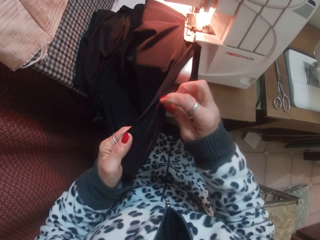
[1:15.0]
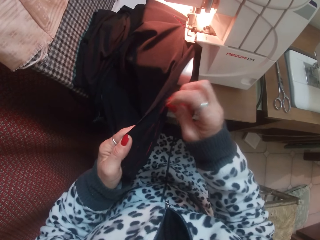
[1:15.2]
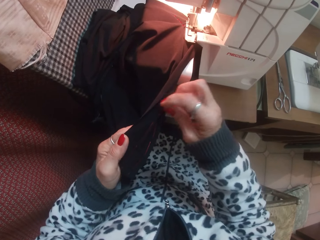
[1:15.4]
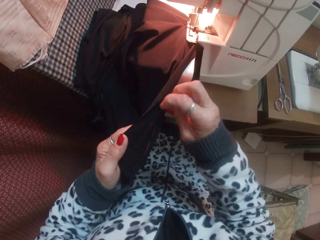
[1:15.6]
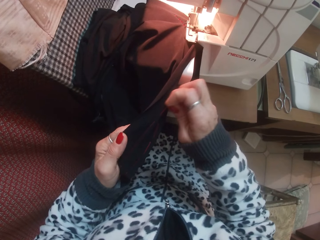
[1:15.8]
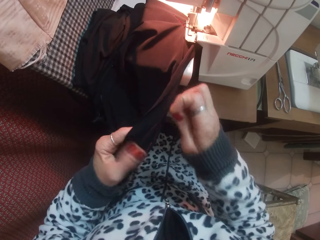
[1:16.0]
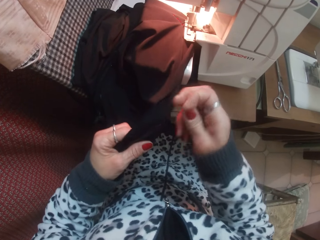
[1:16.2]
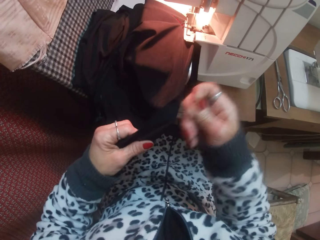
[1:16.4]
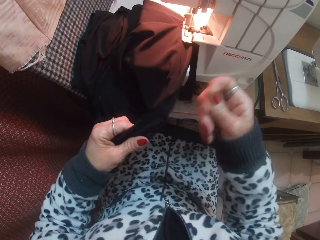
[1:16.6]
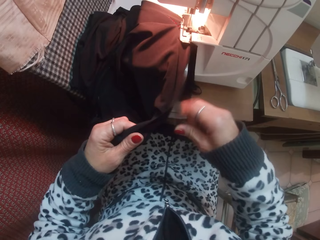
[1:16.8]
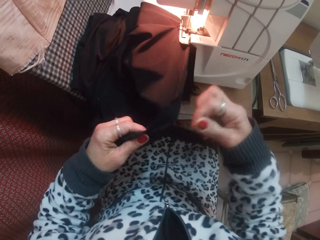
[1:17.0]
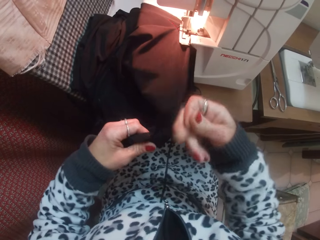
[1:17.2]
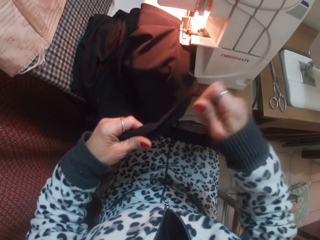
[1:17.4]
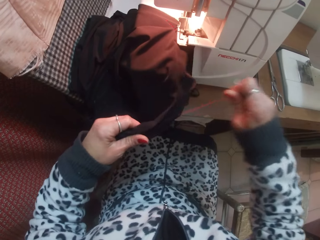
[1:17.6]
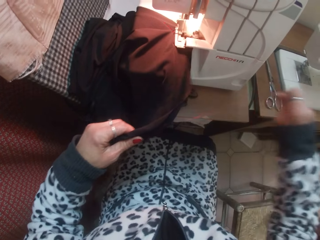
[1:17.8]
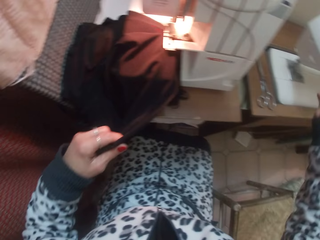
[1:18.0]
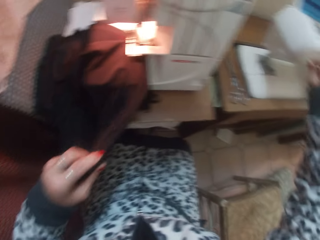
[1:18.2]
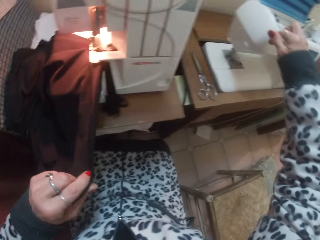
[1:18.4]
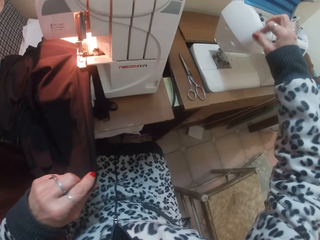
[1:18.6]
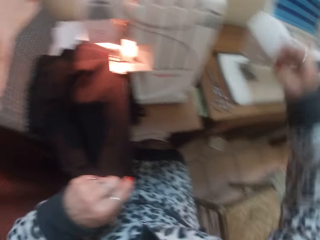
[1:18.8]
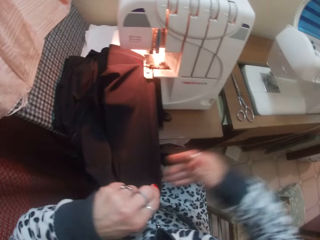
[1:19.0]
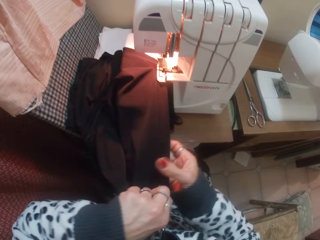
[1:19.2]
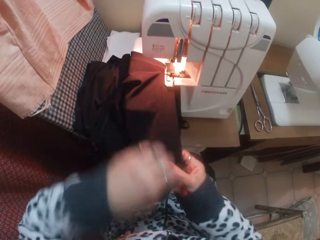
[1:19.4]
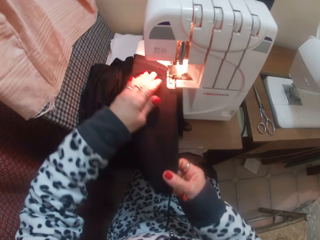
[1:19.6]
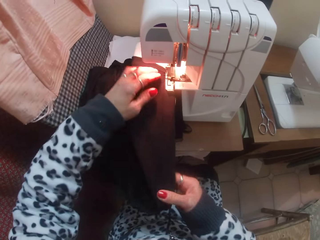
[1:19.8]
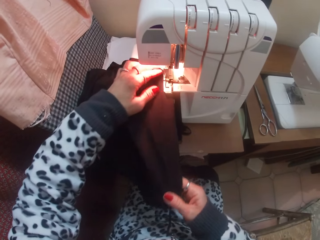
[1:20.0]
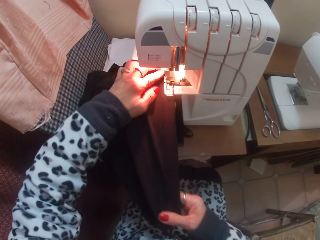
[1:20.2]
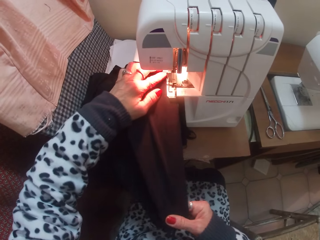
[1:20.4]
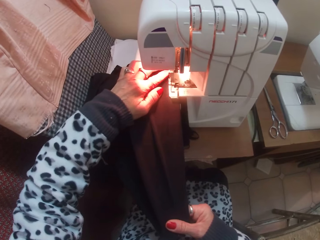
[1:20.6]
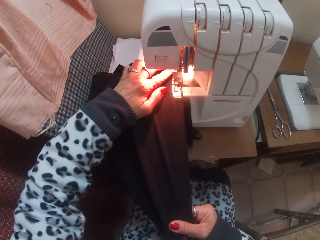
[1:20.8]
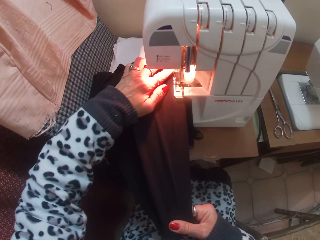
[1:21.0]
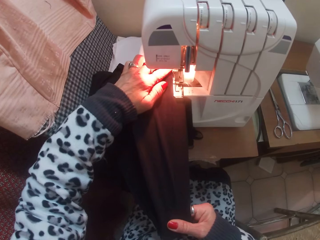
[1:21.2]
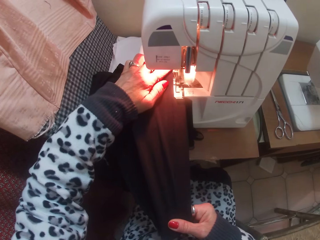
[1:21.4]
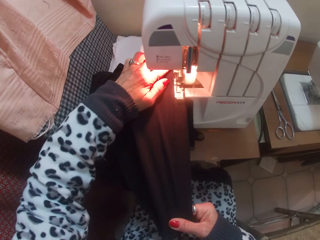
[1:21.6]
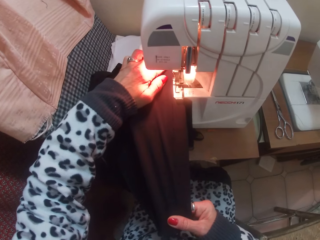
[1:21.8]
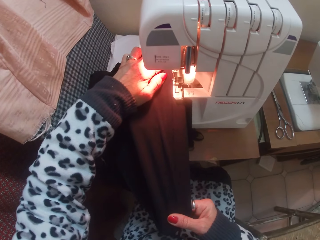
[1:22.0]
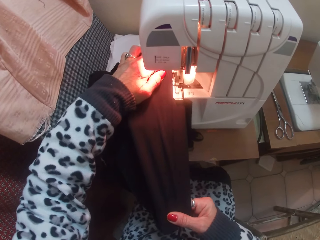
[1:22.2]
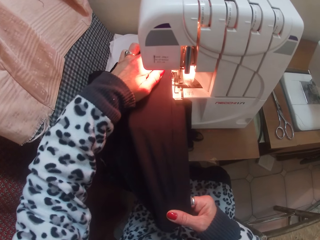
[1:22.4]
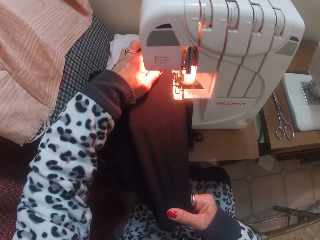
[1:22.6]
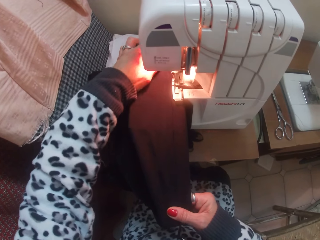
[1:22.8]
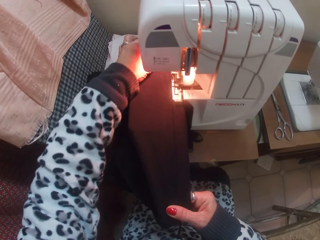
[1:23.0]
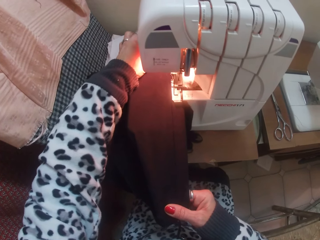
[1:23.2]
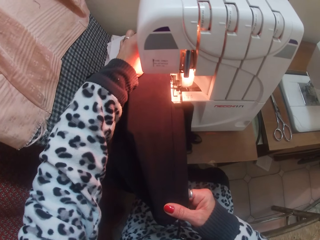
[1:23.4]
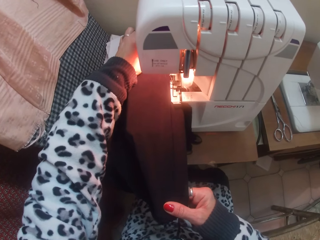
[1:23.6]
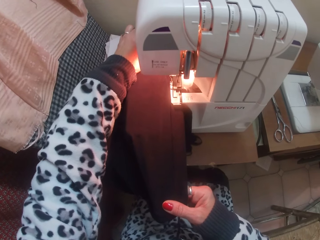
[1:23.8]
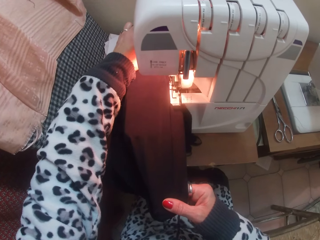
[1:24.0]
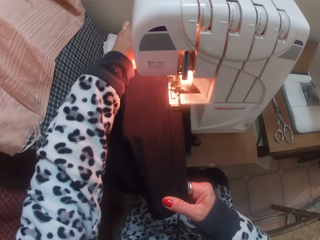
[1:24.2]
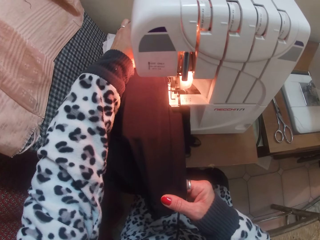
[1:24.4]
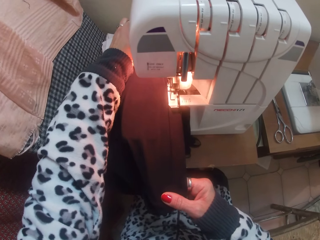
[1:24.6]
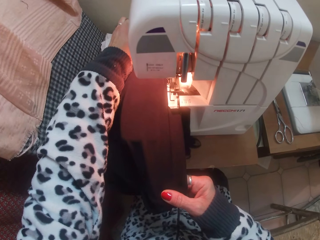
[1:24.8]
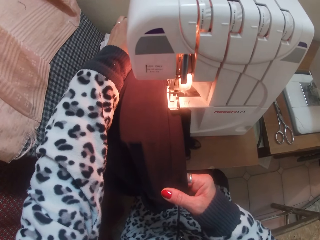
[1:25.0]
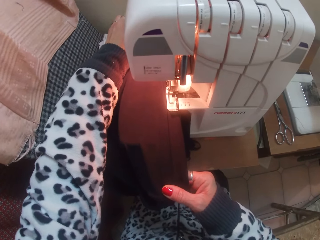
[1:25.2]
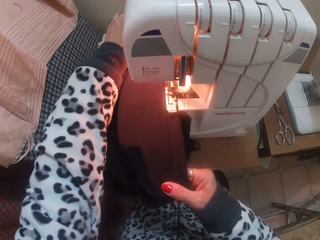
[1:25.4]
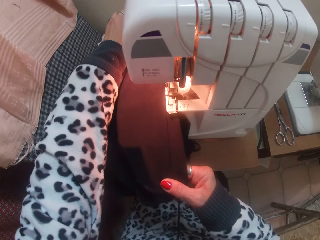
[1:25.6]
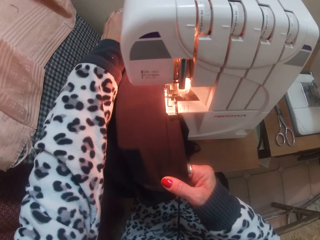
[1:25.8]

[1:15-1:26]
The camera wearer pulls out thread from the skirt with her right hand. She hems the skirt with the hemming machine.

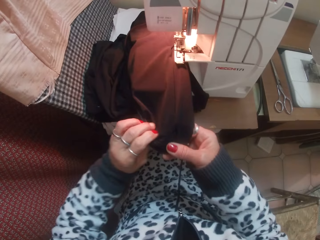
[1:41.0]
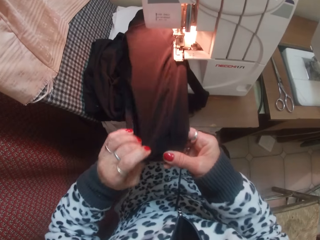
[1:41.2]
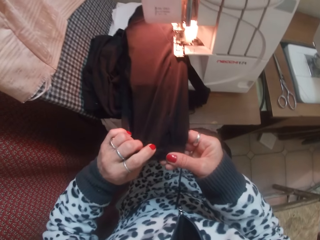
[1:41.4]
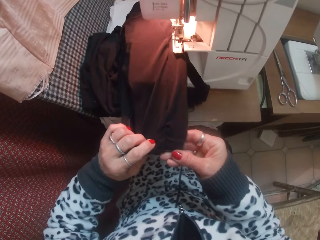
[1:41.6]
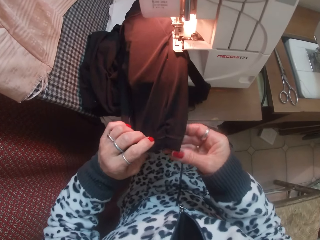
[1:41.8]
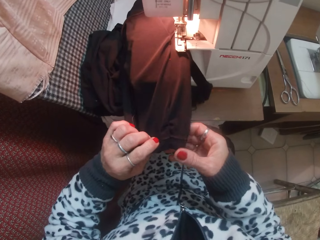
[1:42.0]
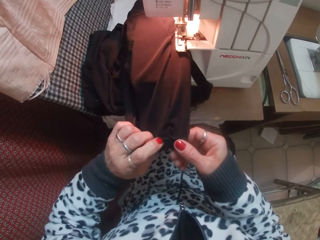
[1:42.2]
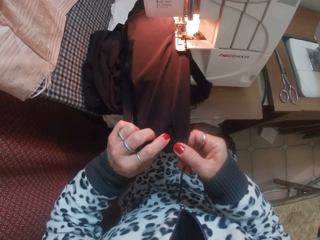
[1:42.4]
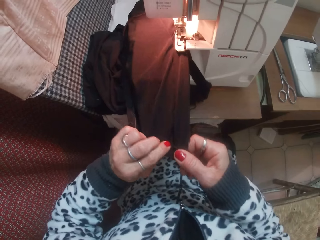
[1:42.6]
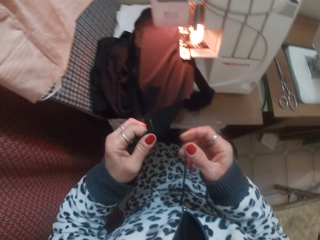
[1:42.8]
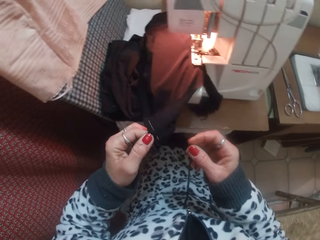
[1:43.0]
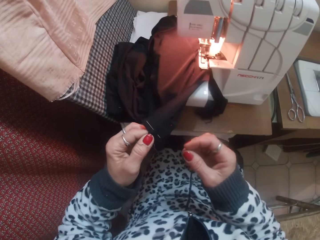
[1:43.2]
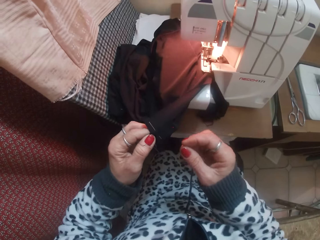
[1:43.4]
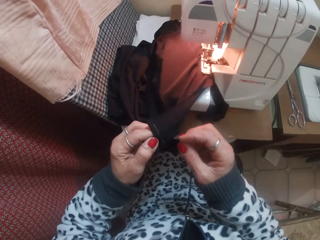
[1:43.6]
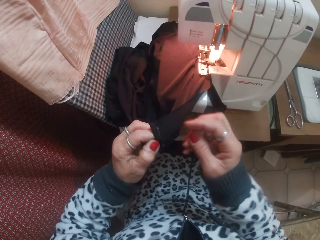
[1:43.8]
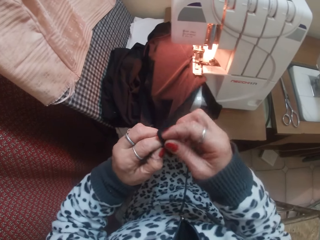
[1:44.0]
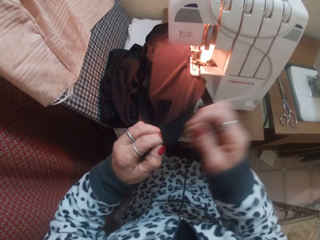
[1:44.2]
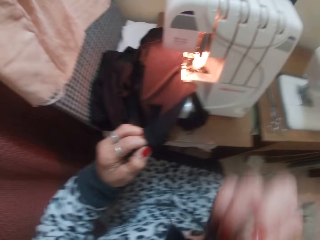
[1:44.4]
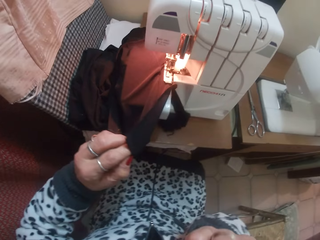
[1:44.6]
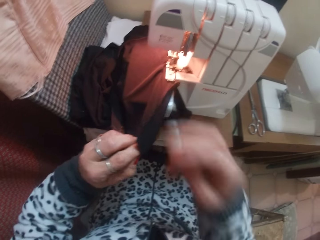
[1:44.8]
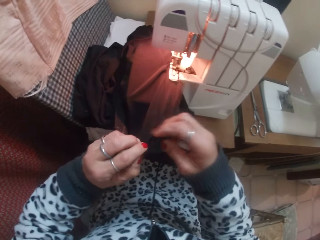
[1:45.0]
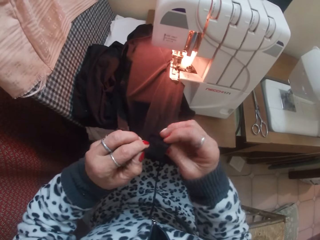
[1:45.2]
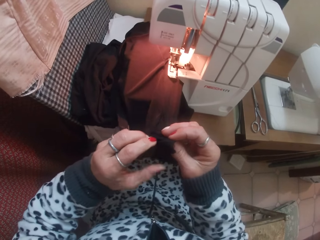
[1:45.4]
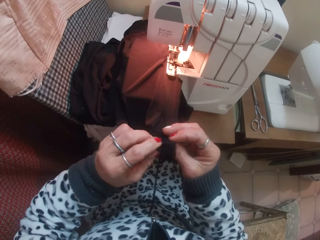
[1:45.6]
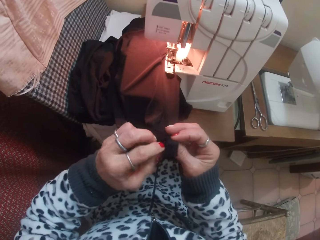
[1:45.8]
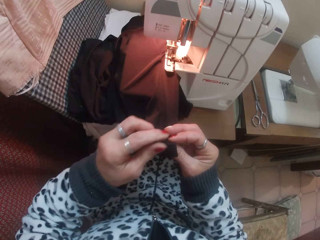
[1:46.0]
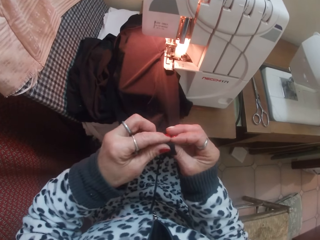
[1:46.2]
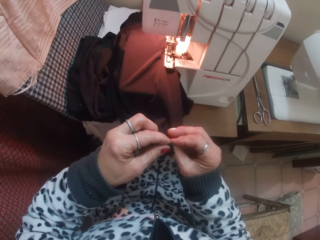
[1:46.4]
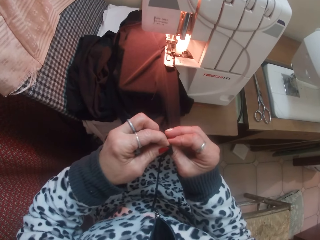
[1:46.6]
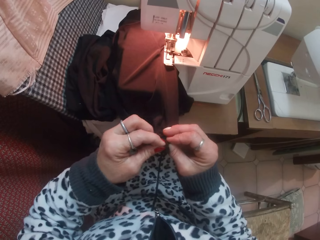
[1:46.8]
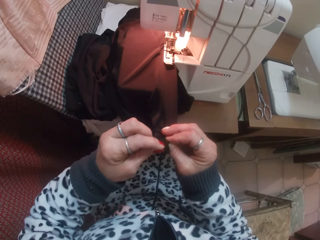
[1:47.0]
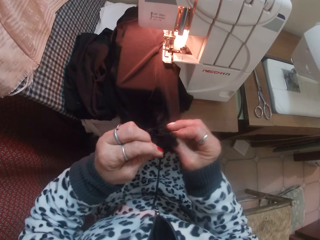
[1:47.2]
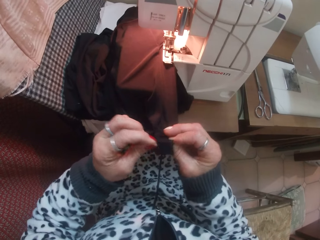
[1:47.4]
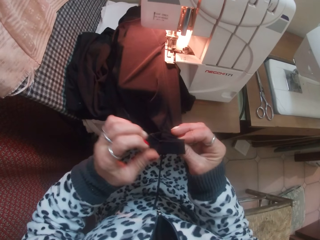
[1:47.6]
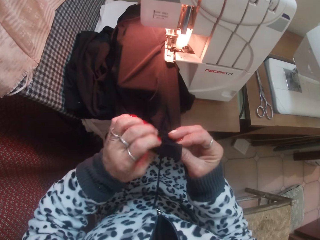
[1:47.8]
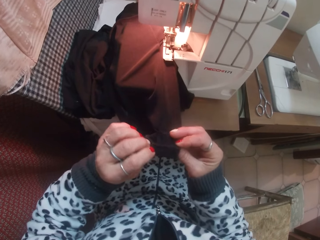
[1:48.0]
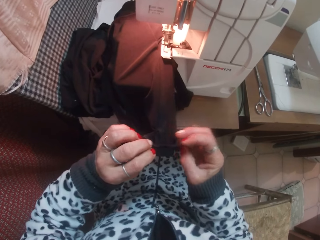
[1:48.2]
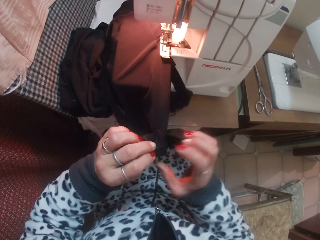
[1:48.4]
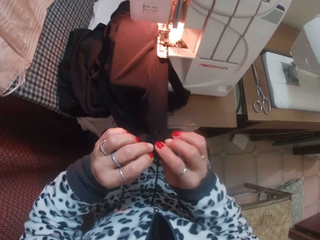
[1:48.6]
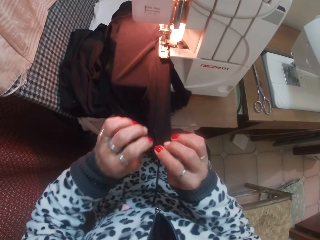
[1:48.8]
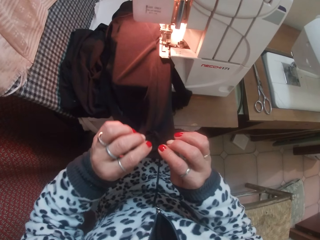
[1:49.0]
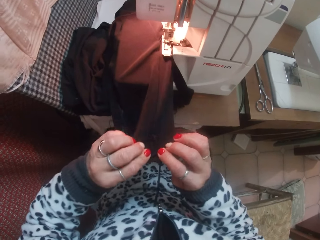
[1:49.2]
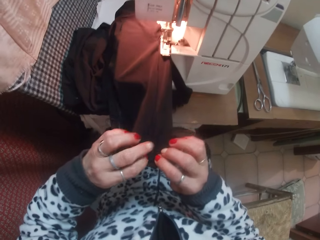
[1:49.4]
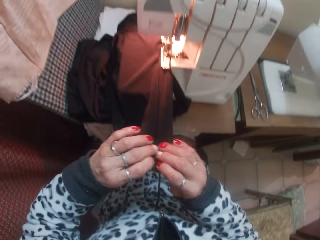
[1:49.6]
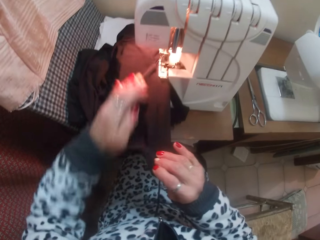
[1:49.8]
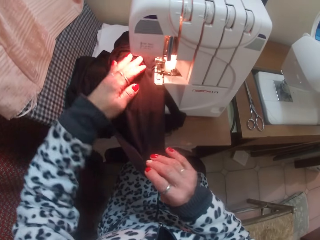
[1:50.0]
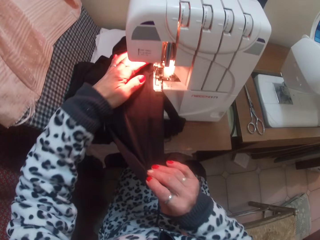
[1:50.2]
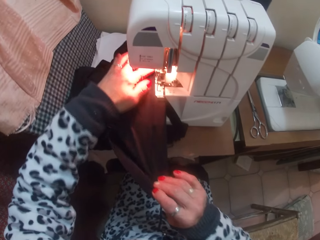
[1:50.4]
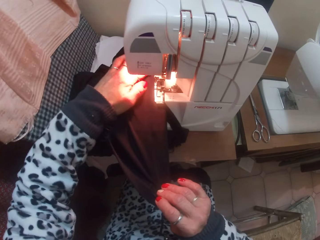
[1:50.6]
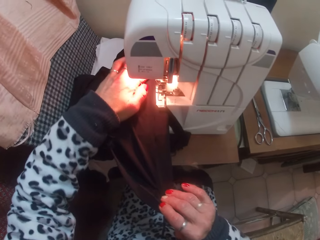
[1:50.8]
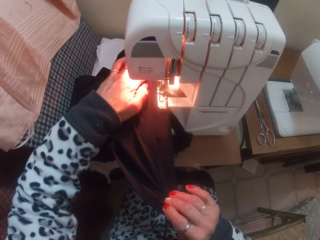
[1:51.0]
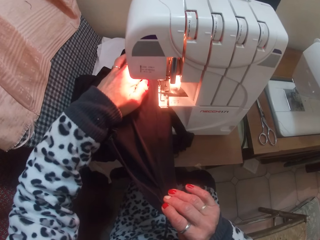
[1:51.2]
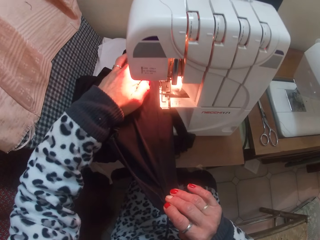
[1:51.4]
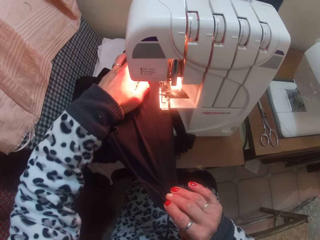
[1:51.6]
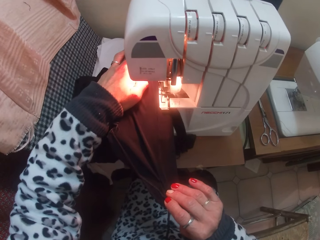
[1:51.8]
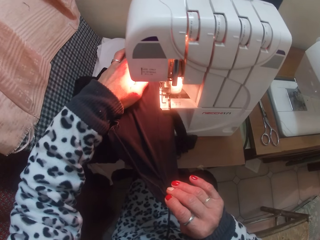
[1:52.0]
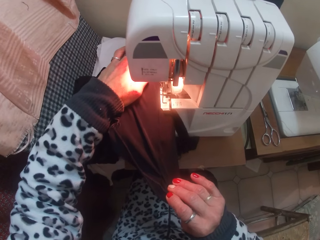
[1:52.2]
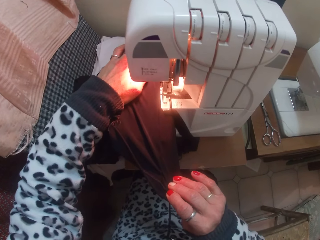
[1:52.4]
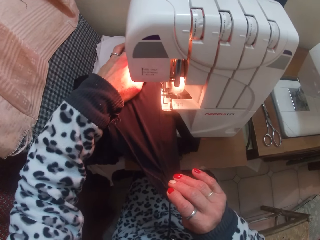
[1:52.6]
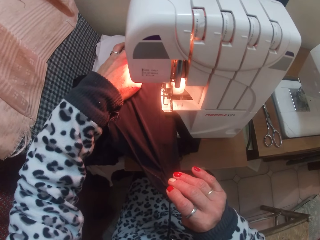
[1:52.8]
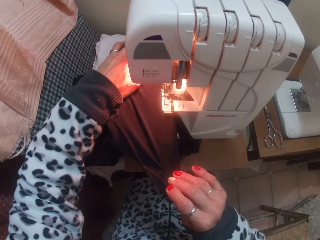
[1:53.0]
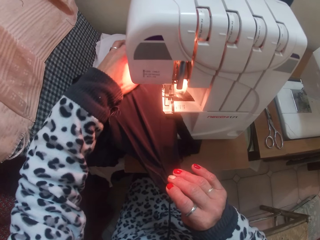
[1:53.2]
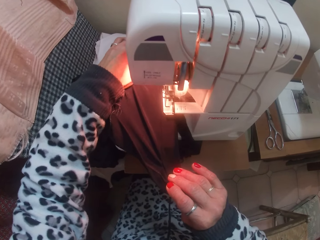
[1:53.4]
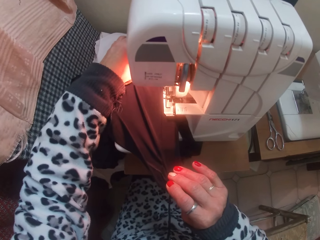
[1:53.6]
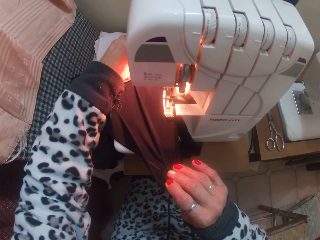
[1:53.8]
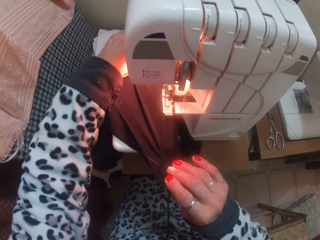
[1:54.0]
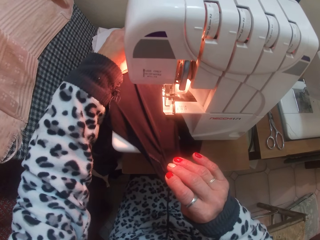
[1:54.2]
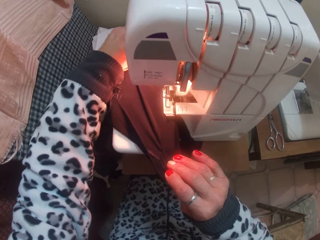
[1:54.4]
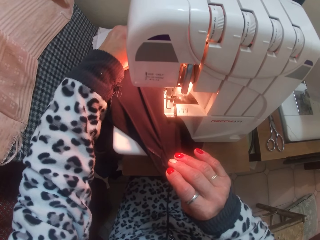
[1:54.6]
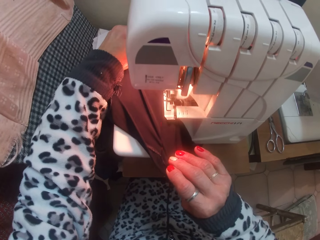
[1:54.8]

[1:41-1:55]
The camera wearer straightens the cloth. She pulls out a needle from the skirt with her right hand. She removes pieces of thread in the cloth. She hems the skirt with the hemming machine.
